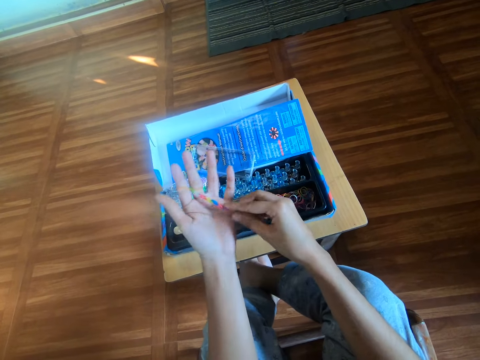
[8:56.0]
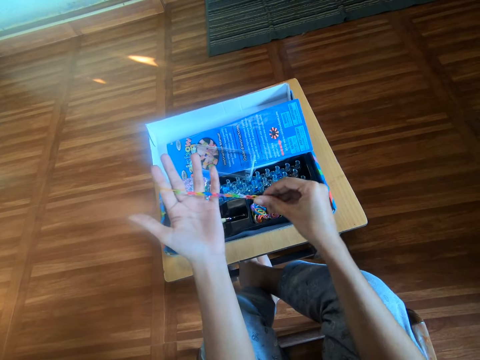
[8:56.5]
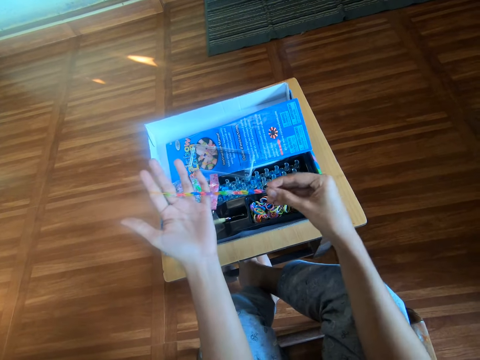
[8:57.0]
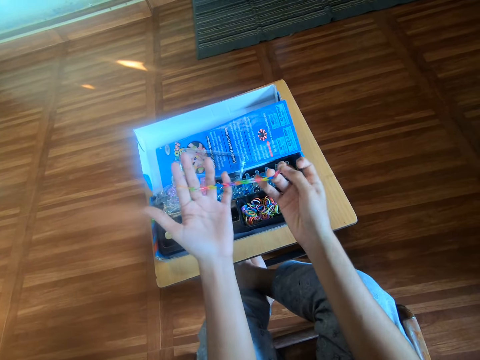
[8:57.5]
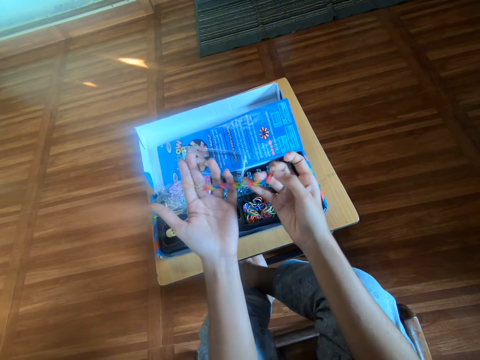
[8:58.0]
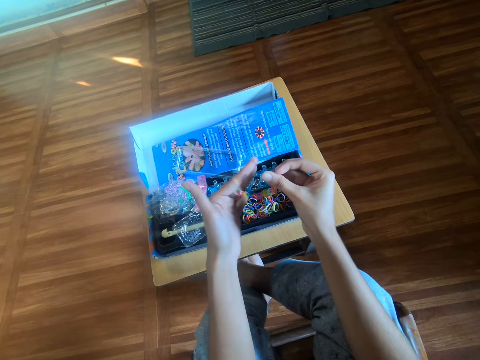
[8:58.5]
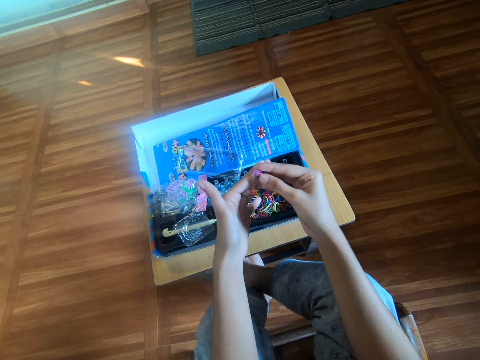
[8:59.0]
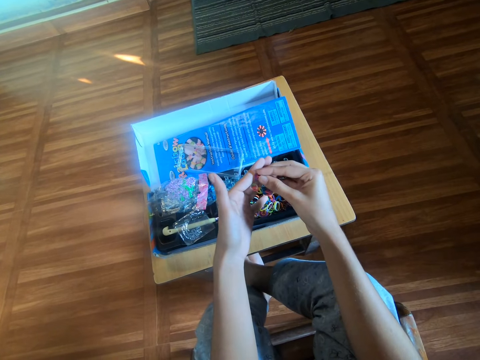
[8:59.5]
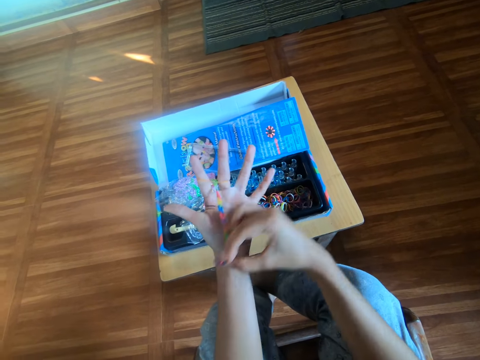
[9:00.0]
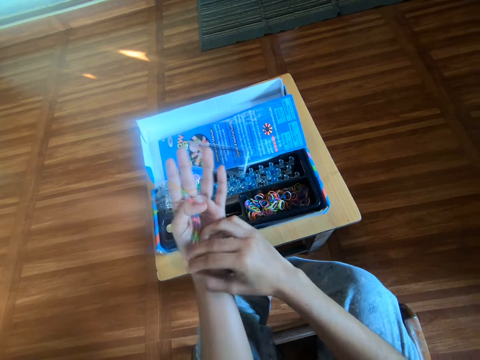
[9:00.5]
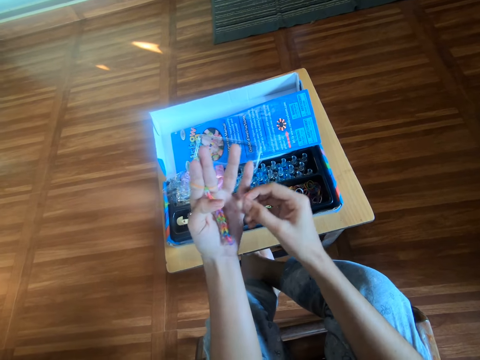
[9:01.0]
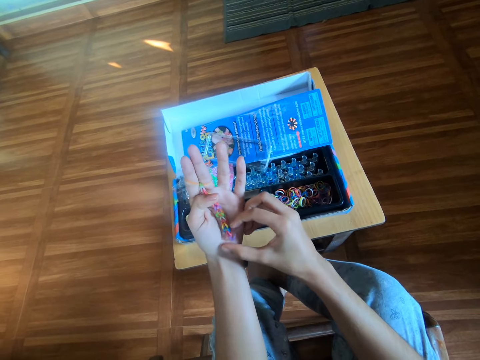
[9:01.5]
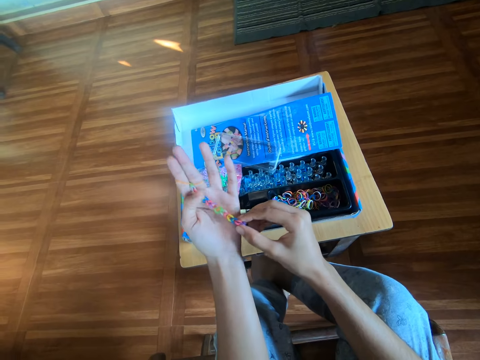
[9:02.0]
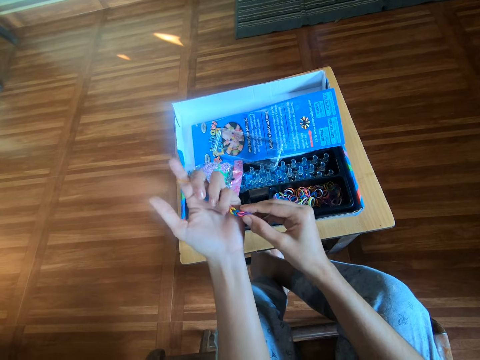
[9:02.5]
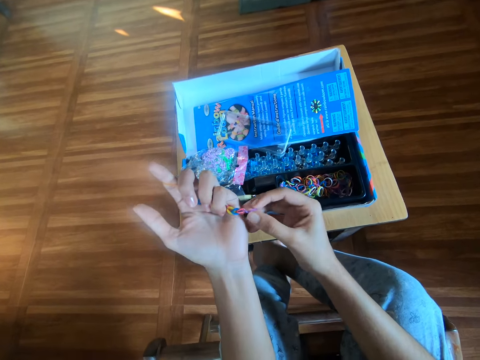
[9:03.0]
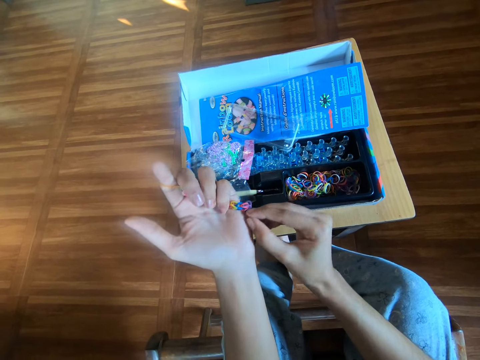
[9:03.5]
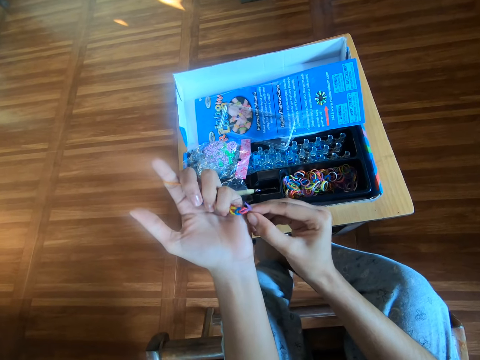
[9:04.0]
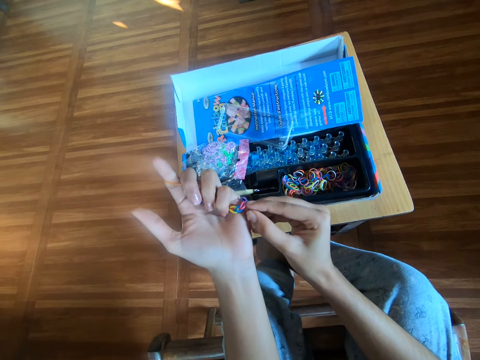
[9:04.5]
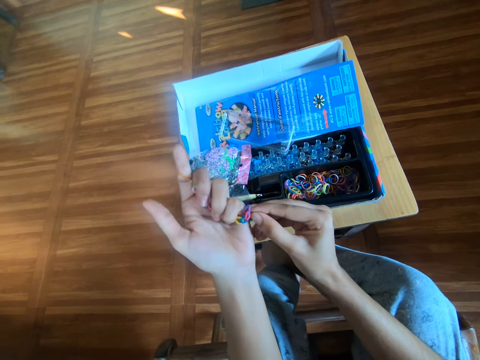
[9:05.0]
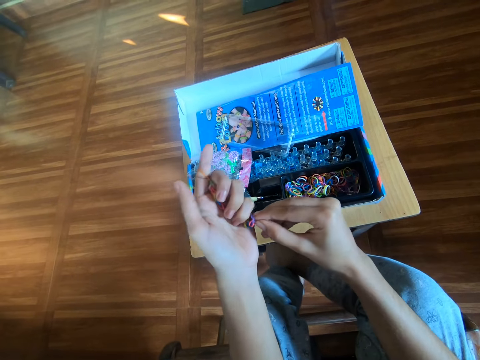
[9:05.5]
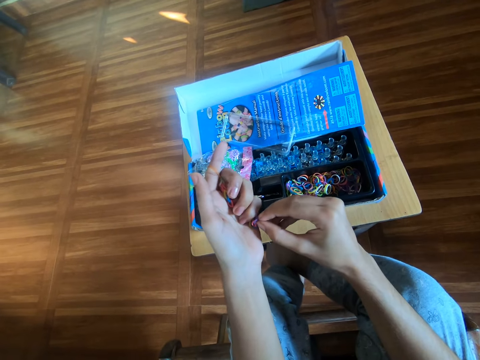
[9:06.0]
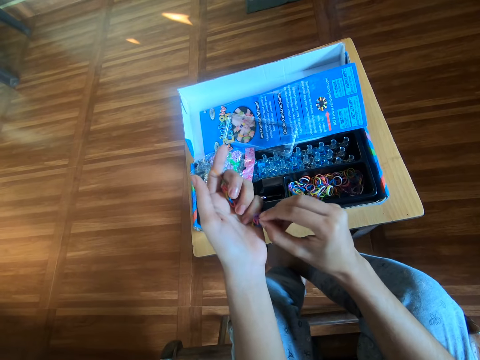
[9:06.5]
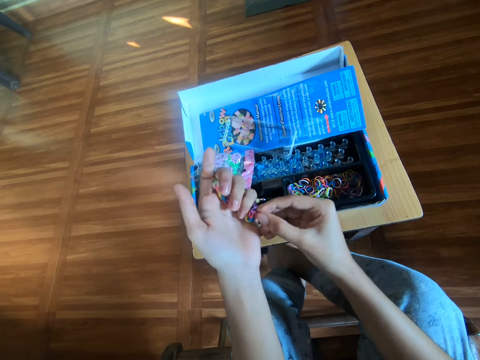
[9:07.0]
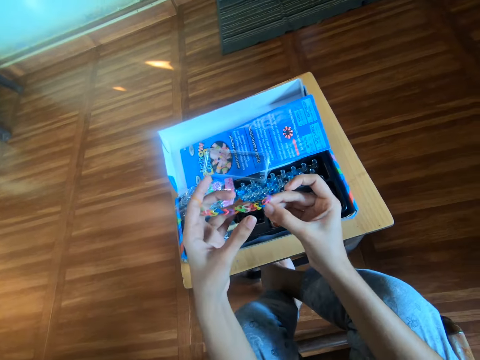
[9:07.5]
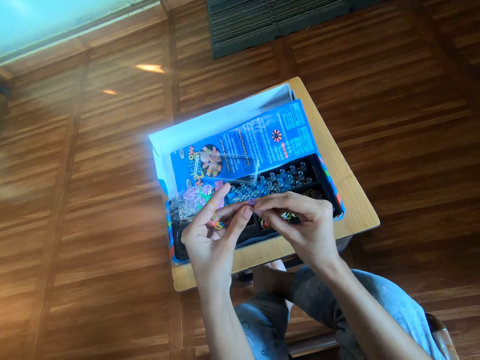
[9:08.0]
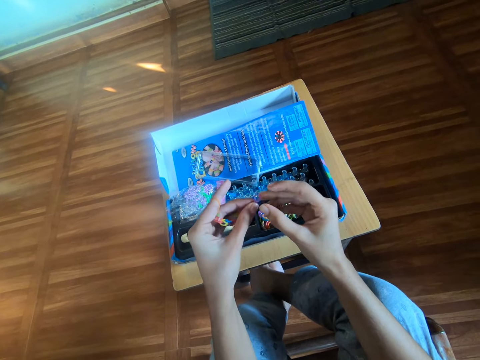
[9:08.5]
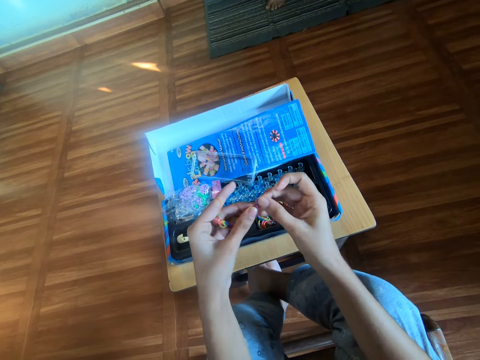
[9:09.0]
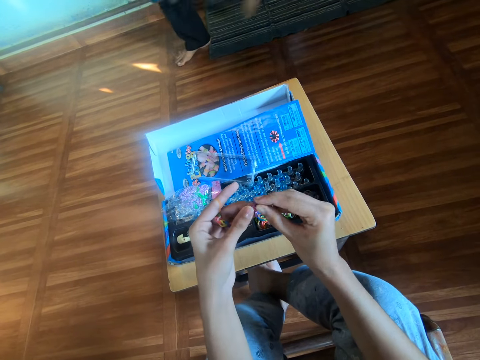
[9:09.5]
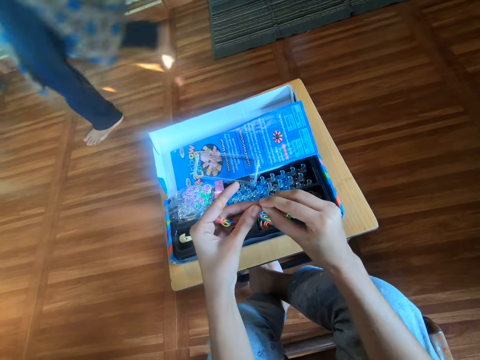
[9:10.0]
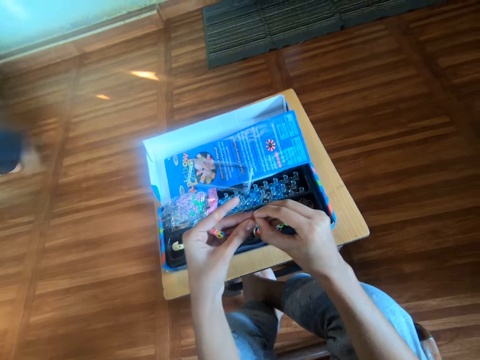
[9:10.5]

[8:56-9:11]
The camera wearer stretches the rubber band bracelet. He adjusts the rubber craft with his right hand. He makes the rubber bands bracelet by hands.

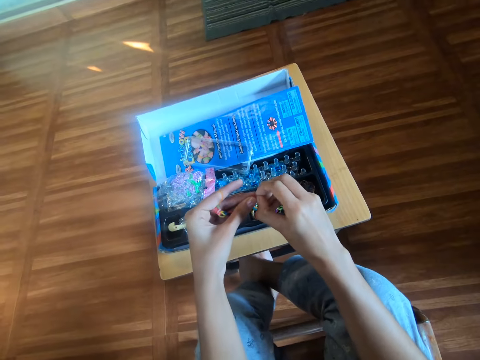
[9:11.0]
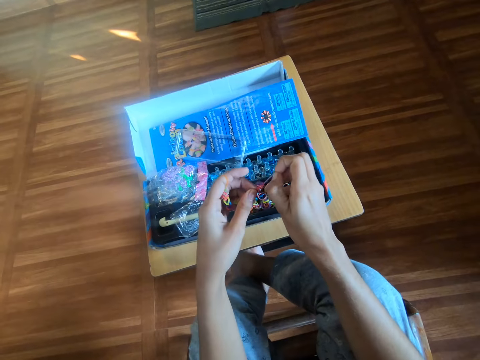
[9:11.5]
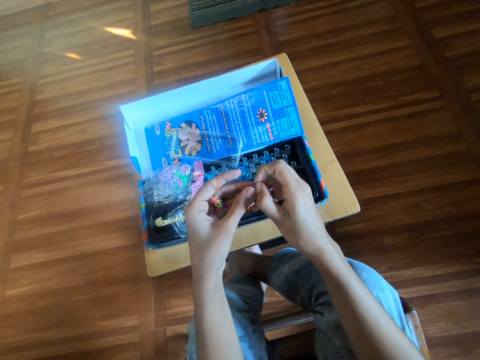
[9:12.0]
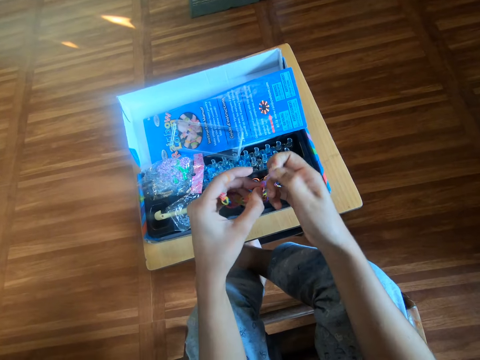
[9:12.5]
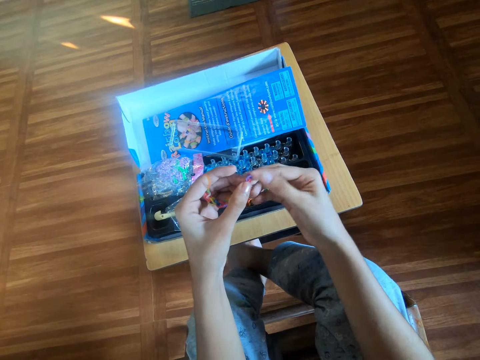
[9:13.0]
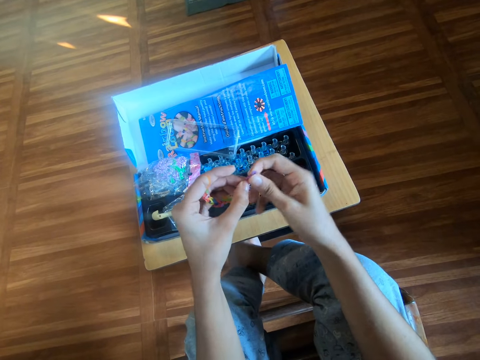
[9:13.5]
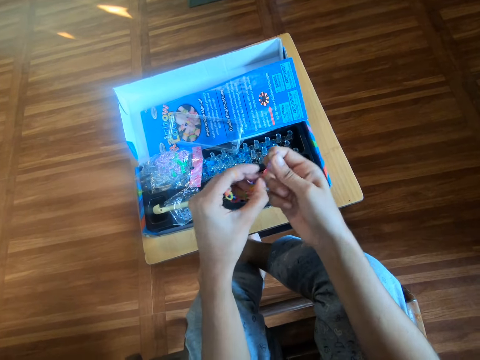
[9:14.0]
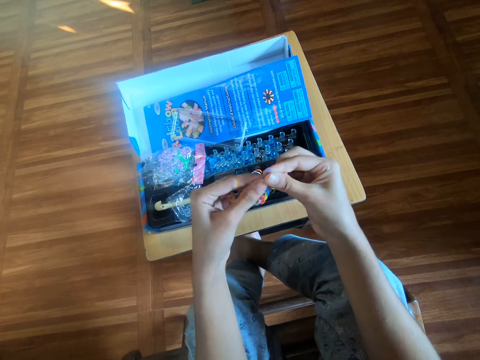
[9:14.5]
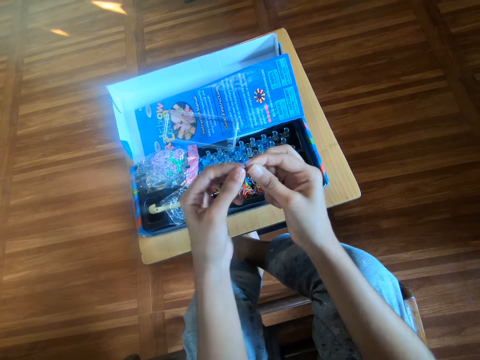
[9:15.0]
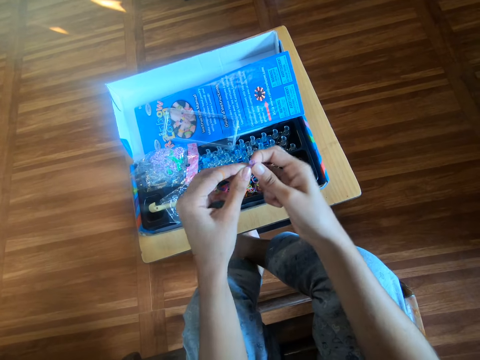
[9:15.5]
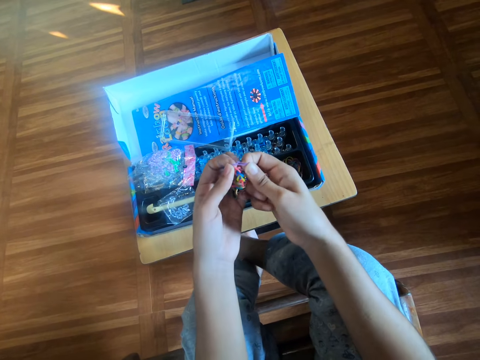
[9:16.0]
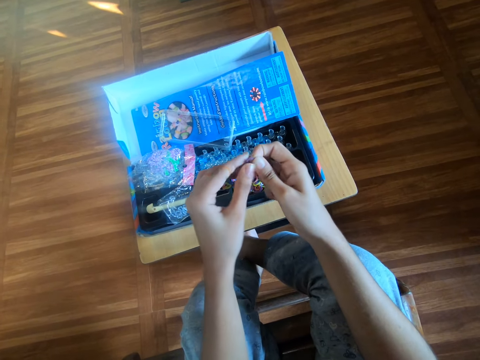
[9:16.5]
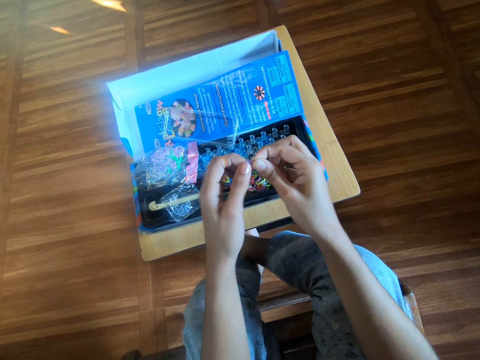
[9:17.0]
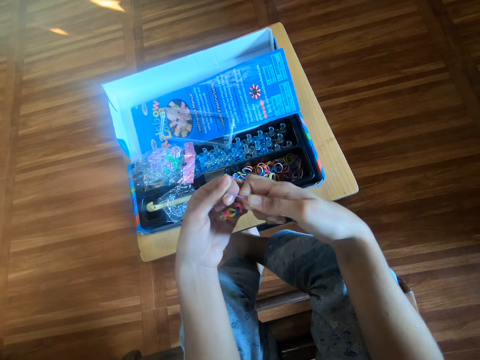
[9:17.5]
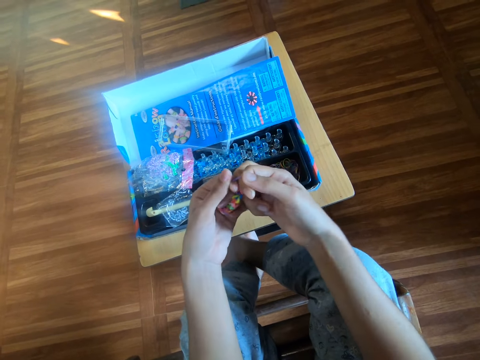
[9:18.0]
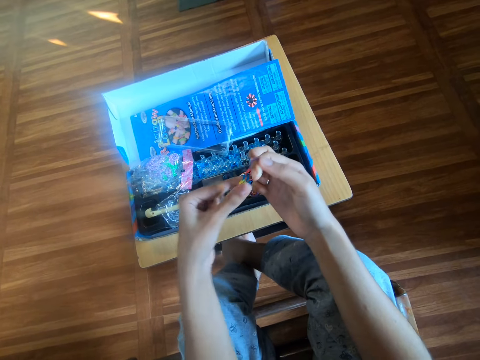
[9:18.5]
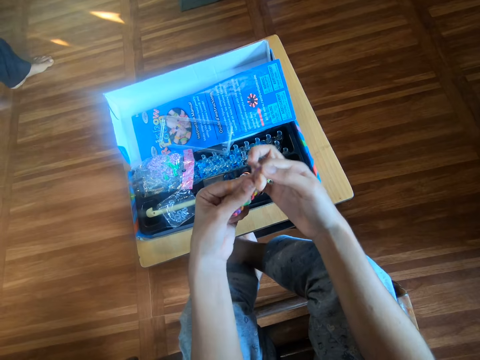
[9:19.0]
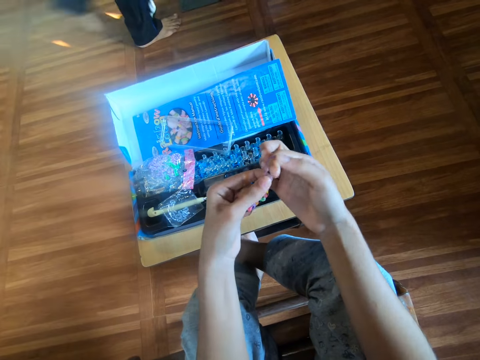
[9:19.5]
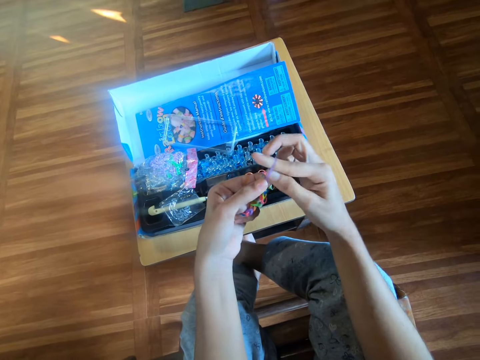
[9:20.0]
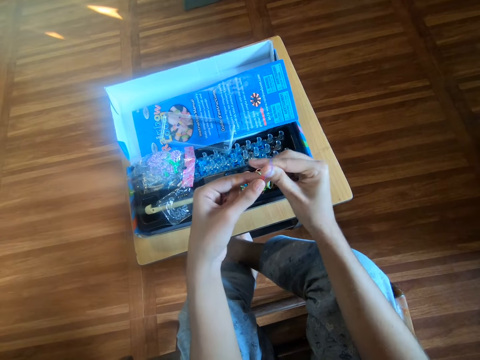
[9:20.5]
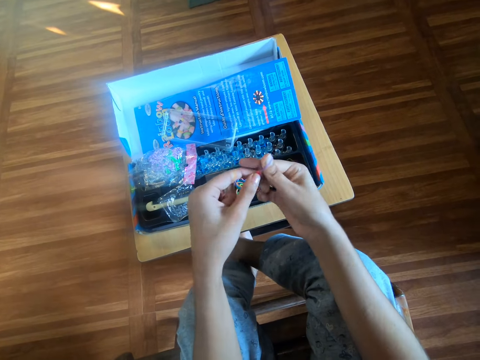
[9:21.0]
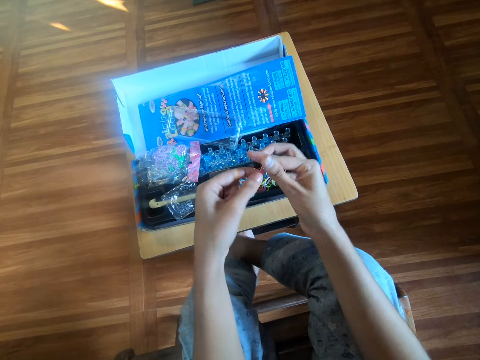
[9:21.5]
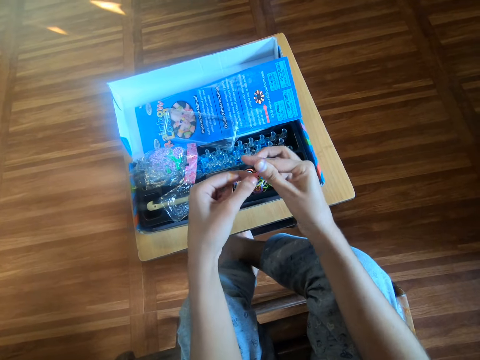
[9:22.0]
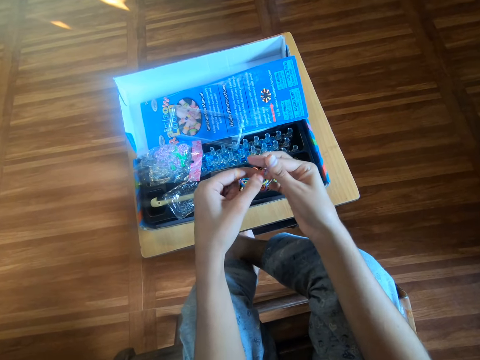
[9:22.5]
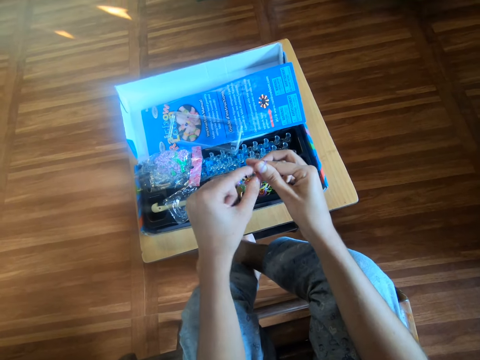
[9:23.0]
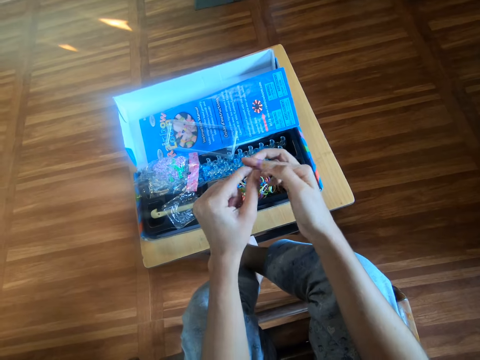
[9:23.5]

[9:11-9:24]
The camera wearer puts a rubber band in her fingers. A woman passes in front of the camera wearer.
